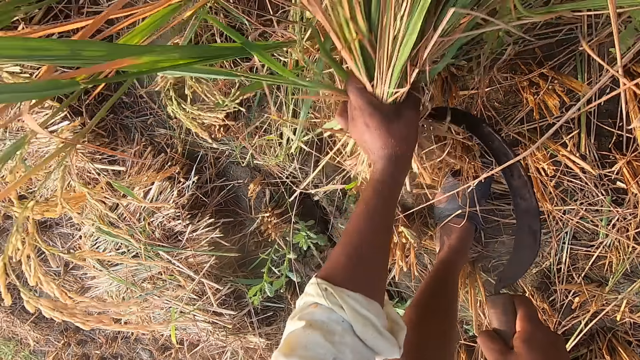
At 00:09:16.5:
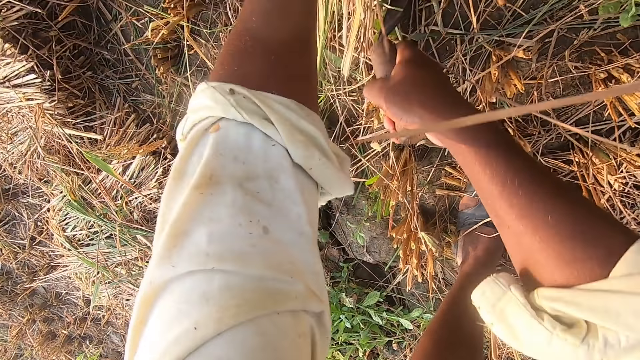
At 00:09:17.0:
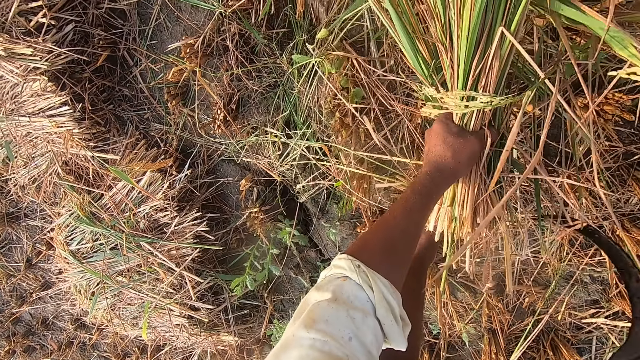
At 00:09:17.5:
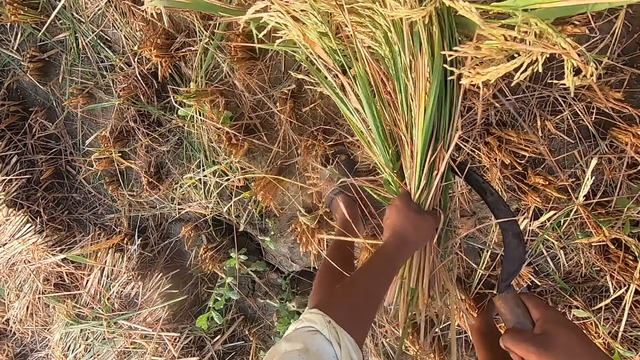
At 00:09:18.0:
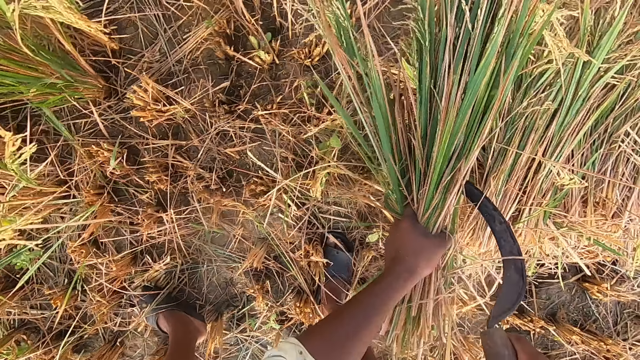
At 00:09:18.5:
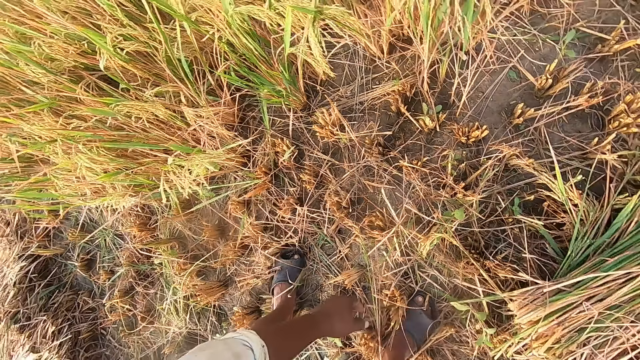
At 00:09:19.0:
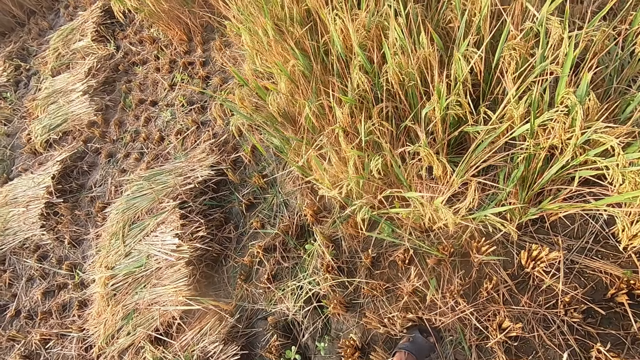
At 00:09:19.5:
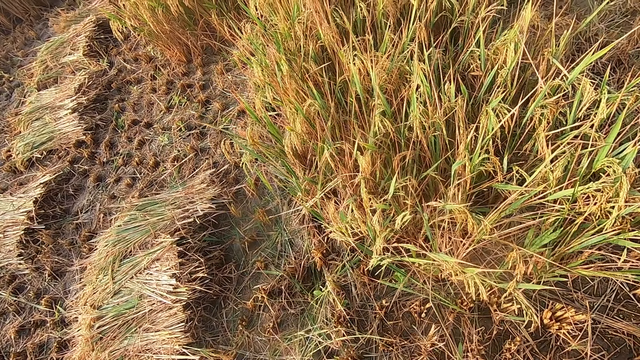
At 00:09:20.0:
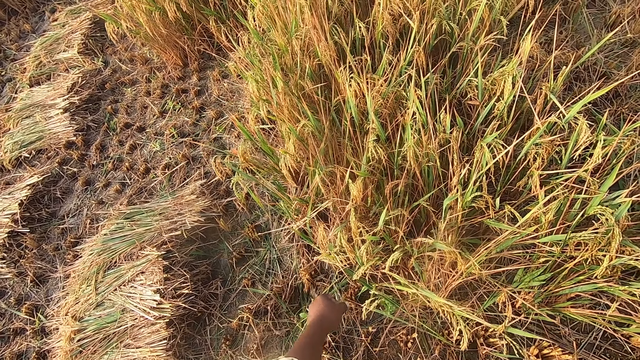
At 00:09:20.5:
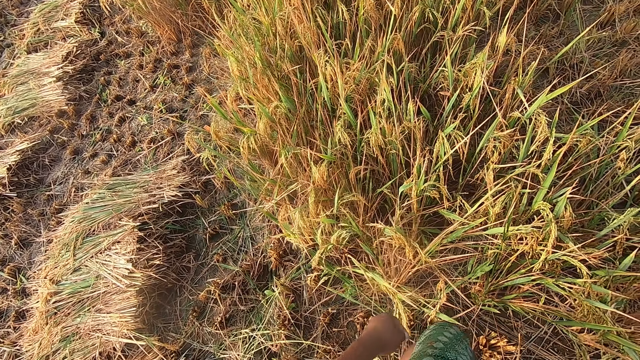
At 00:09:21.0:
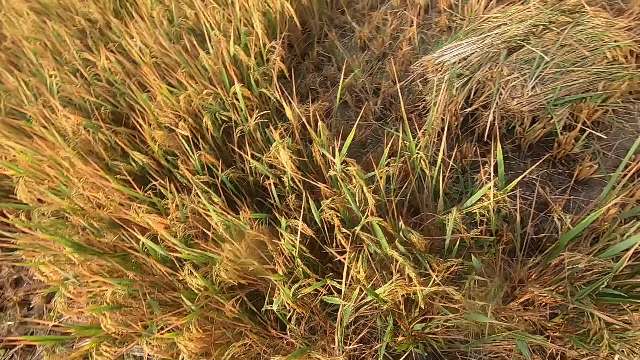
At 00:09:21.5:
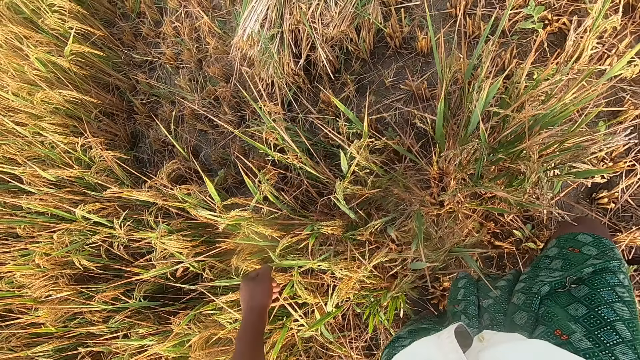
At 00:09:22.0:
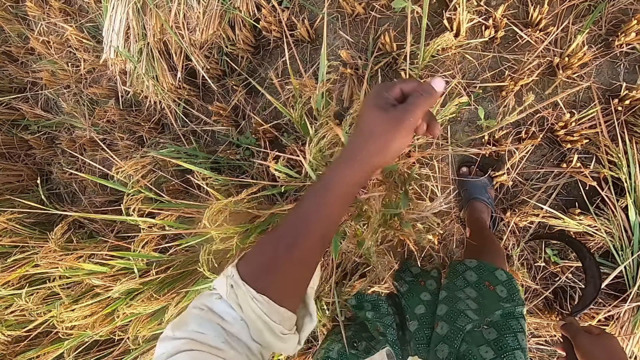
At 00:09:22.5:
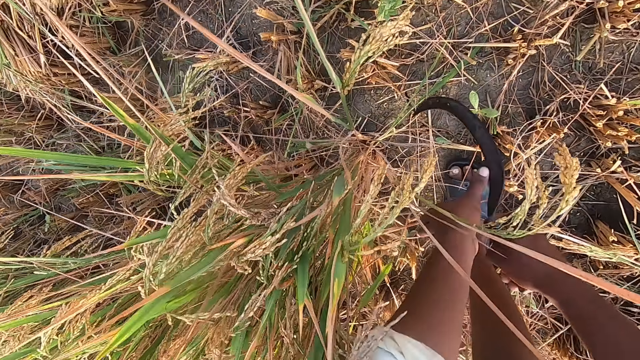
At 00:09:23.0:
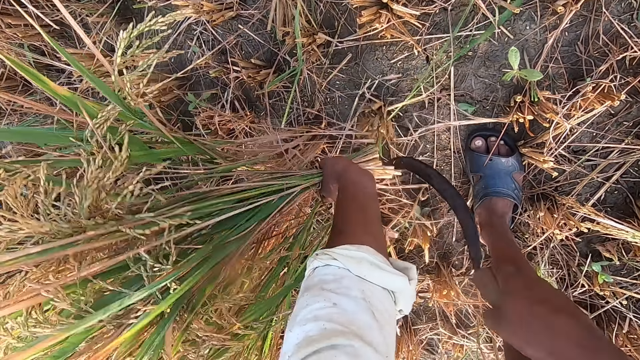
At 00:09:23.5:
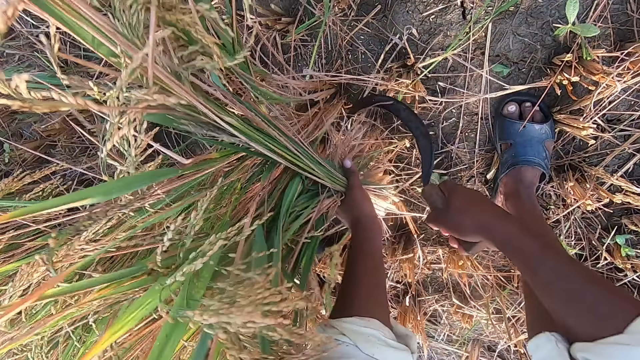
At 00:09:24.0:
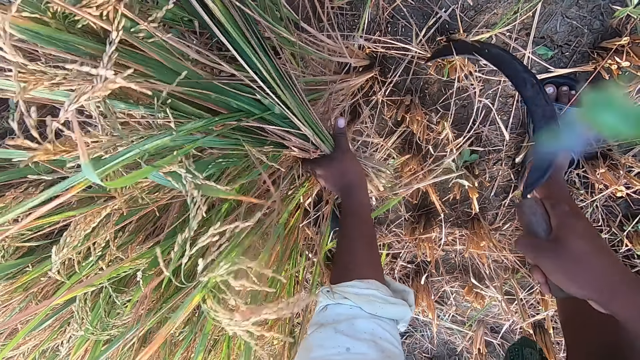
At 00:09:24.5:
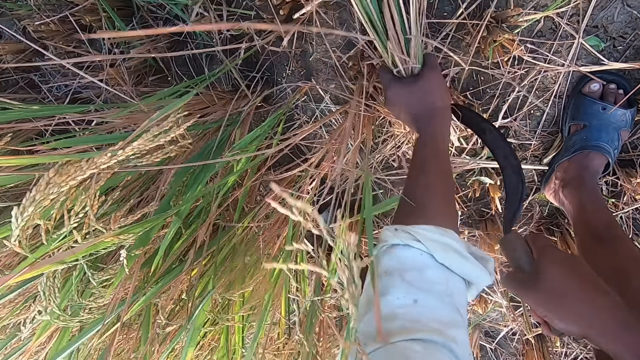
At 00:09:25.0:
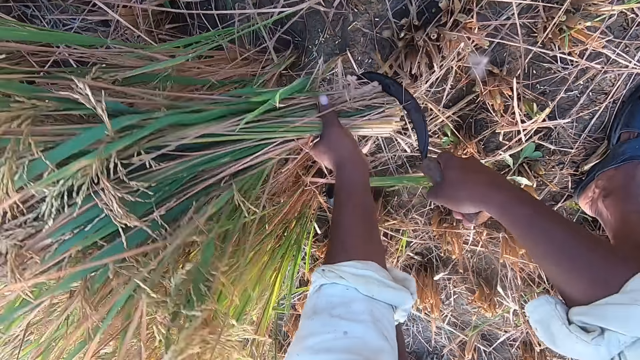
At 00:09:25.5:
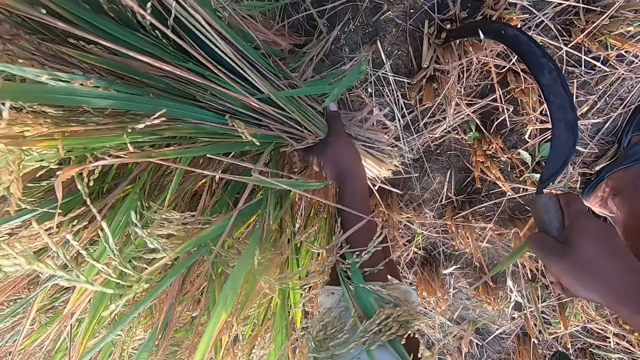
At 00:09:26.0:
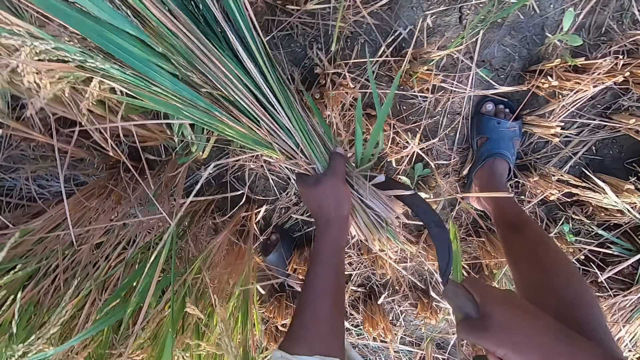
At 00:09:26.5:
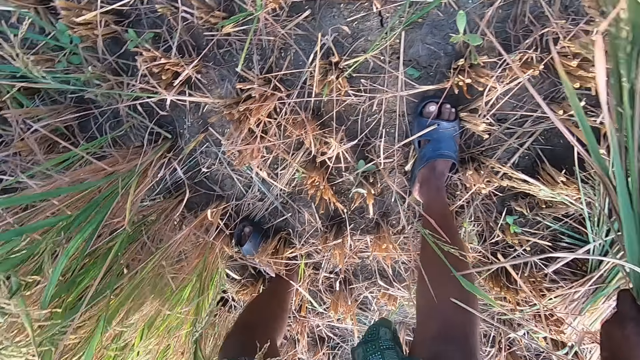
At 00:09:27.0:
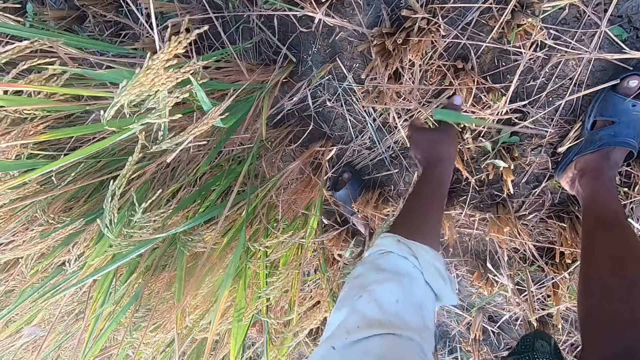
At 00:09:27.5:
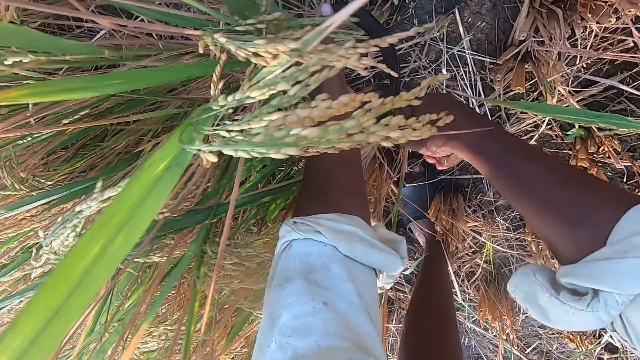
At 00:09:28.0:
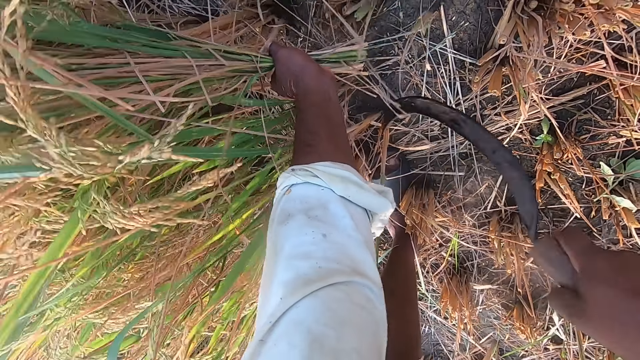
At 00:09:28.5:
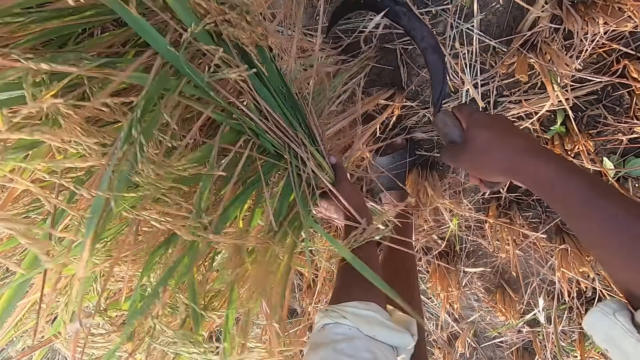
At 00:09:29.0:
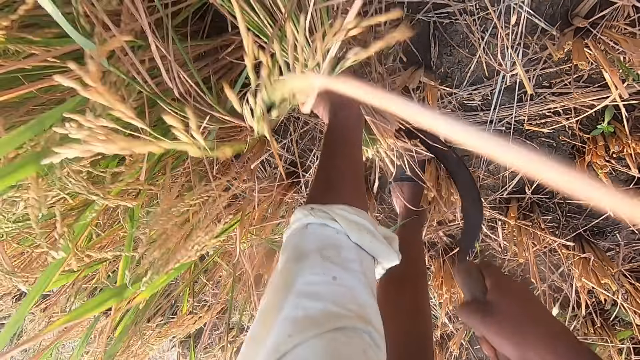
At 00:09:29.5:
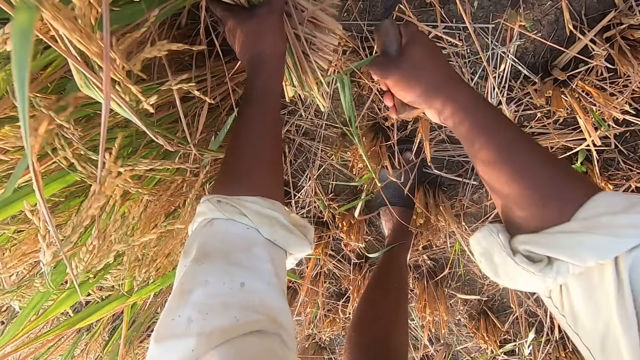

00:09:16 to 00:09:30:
The camera wearer drops the wheat plants on the ground. They look around the farm. They cut the wheat plants from the ground using the sickle. They drop the wheat plants on the ground. They cut the wheat plants from the ground using the sickle.

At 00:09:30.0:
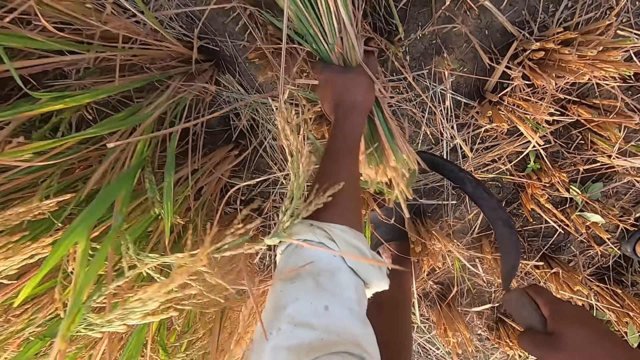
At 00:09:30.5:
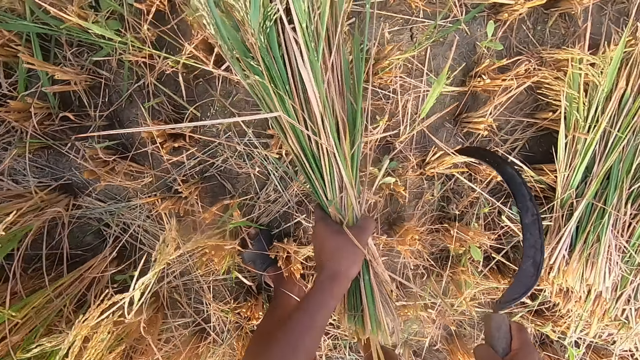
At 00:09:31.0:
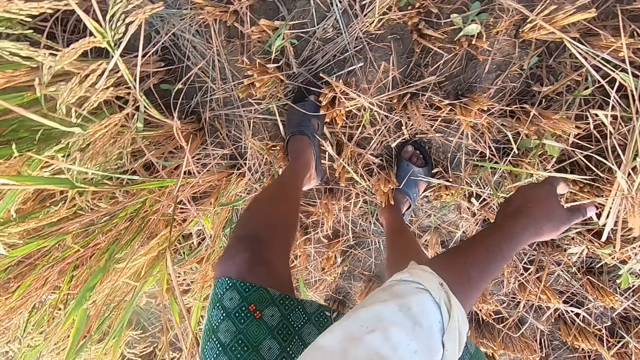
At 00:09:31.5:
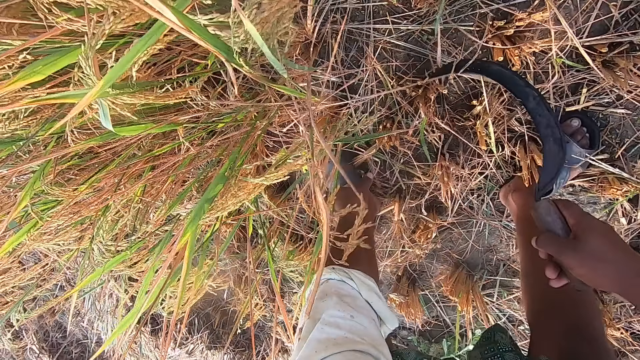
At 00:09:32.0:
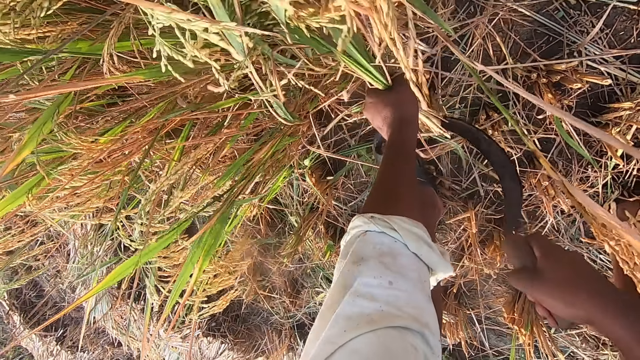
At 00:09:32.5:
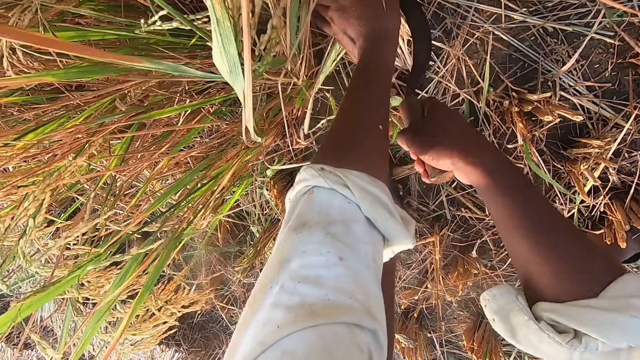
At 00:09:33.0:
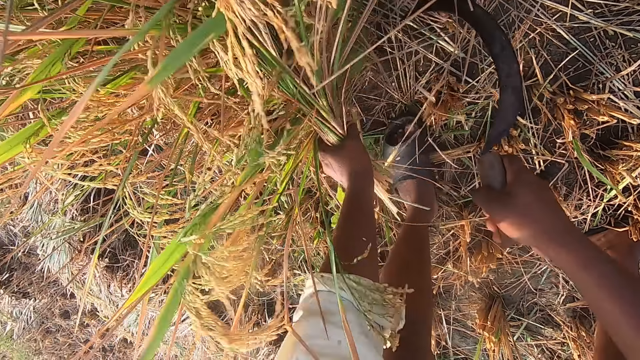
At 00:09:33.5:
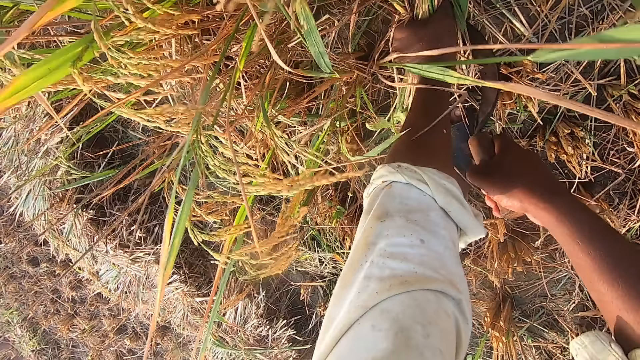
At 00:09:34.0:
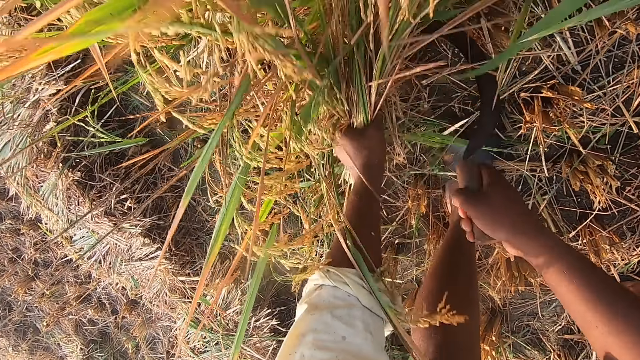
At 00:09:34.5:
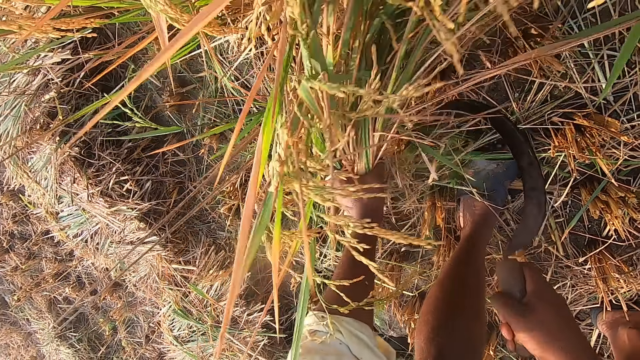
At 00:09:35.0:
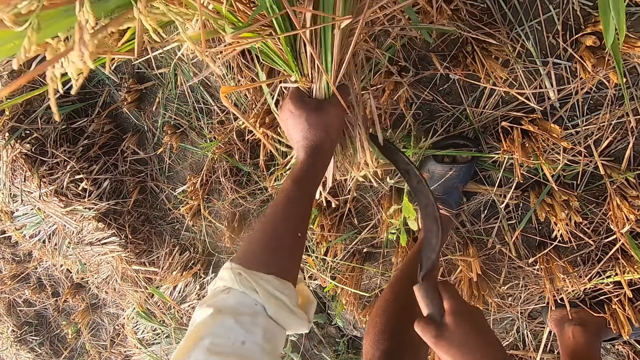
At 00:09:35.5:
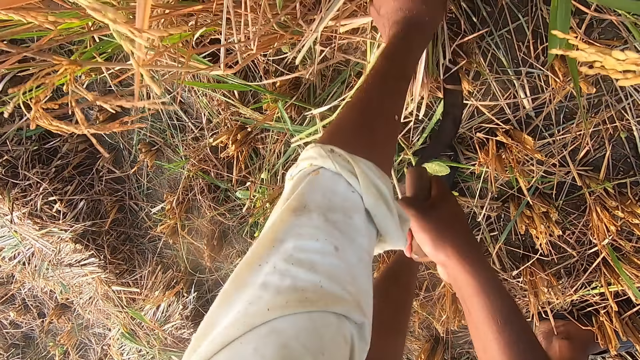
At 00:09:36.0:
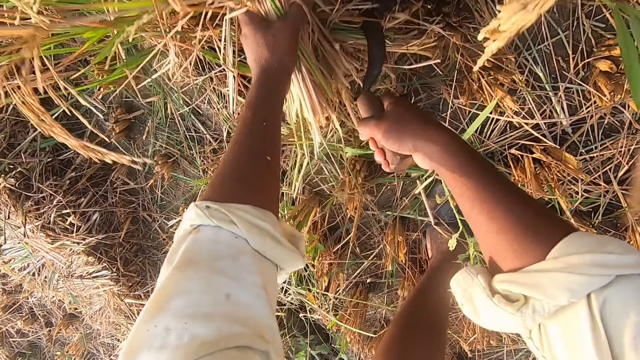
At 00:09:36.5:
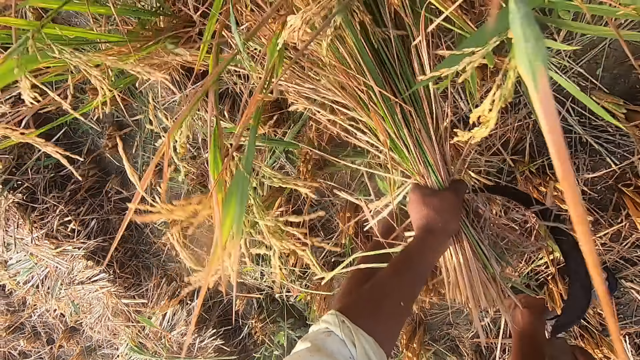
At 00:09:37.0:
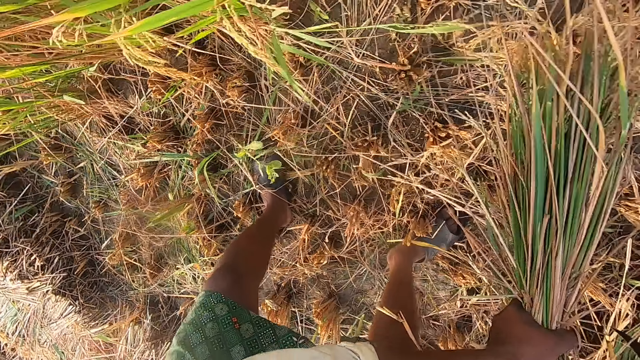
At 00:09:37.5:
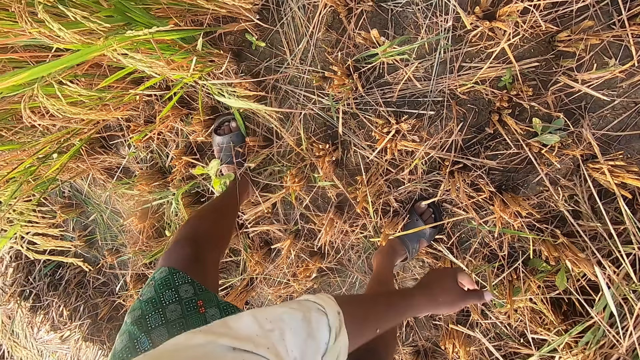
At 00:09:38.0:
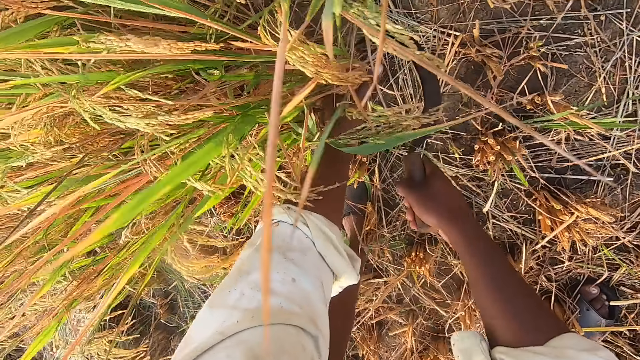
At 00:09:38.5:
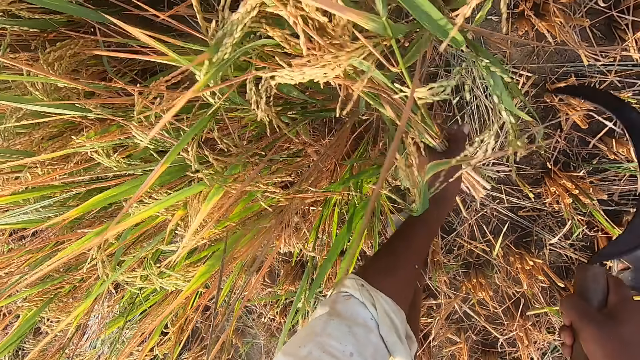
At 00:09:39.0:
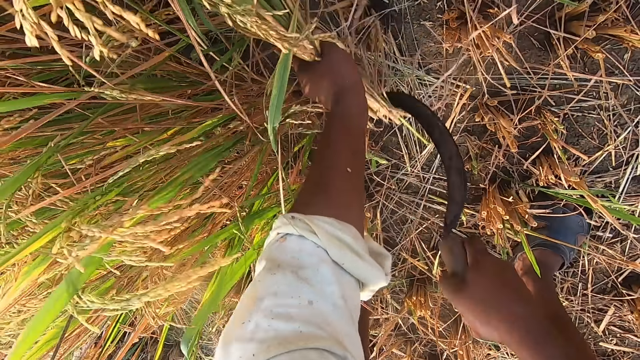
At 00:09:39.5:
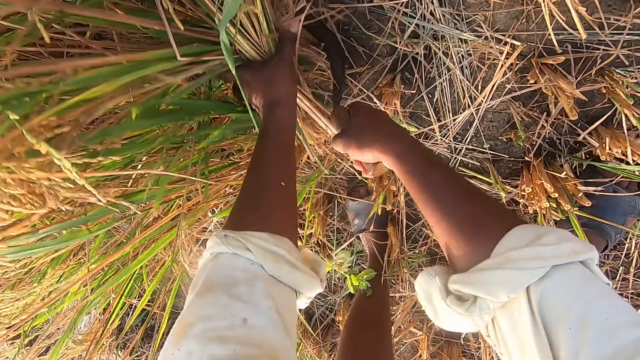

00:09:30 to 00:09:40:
The camera wearer drops the wheat plants on the ground. They cut the wheat plants from the ground using the sickle. They drop the wheat plants on the ground. They cut the wheat plants from the ground using the sickle.
